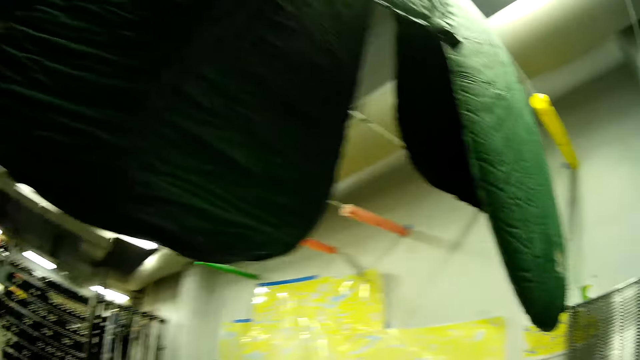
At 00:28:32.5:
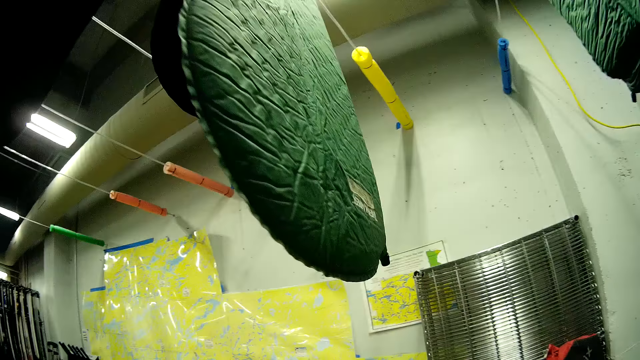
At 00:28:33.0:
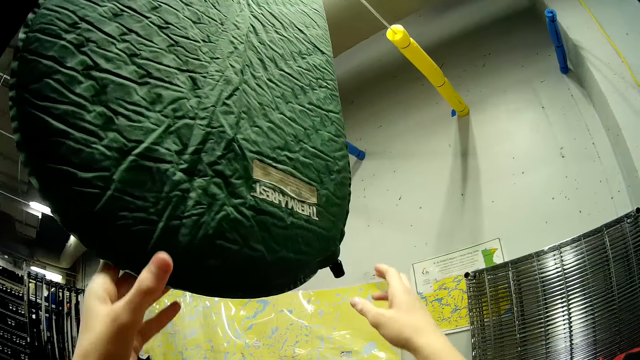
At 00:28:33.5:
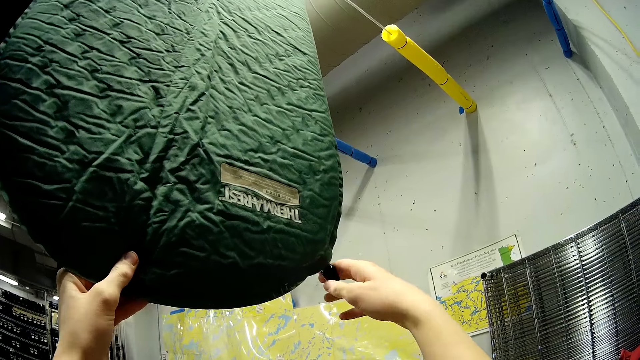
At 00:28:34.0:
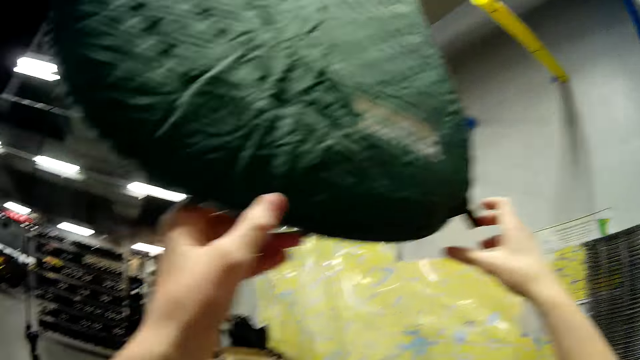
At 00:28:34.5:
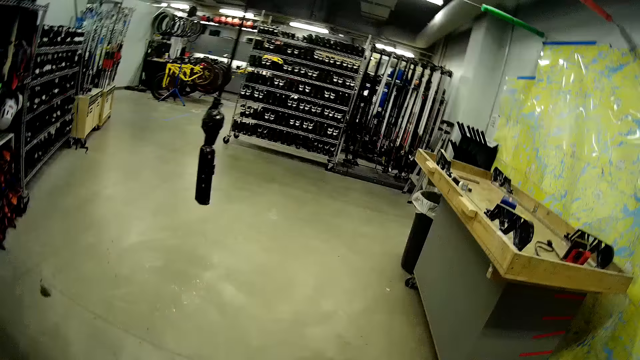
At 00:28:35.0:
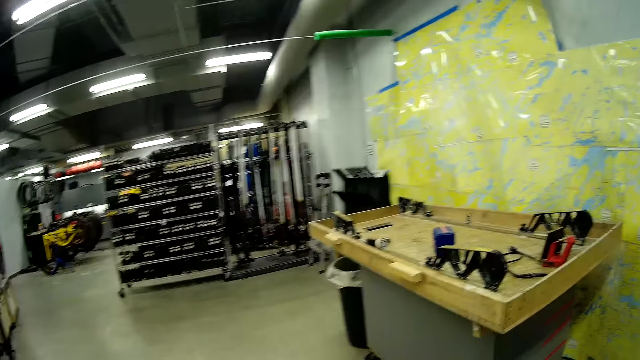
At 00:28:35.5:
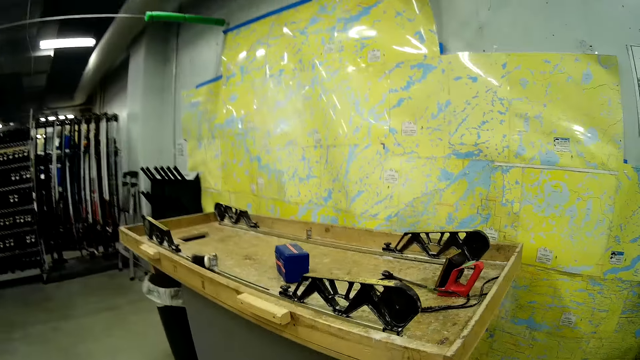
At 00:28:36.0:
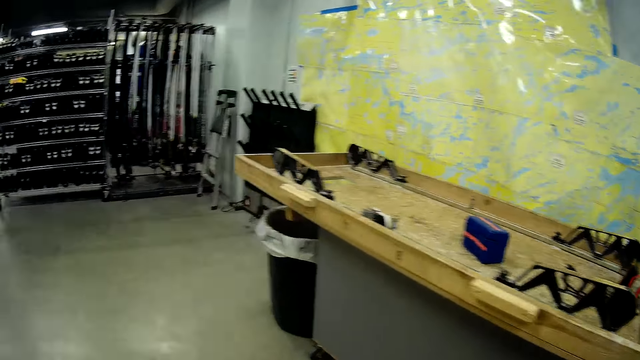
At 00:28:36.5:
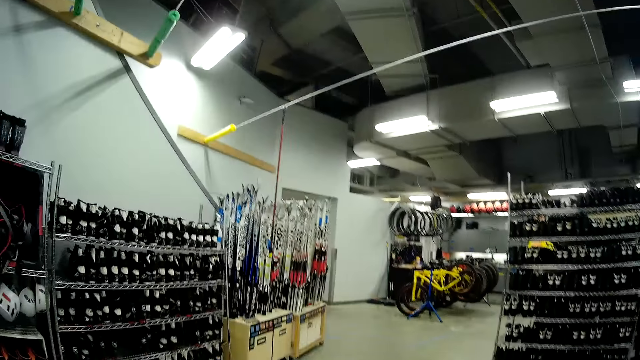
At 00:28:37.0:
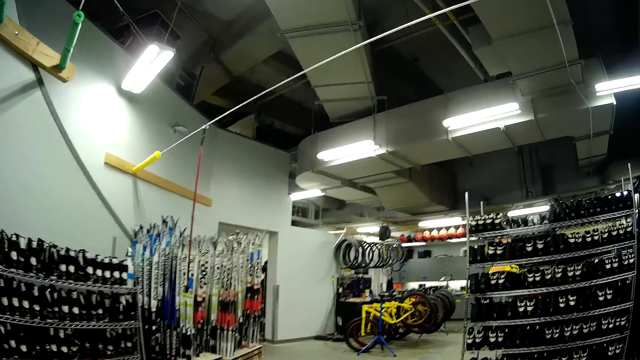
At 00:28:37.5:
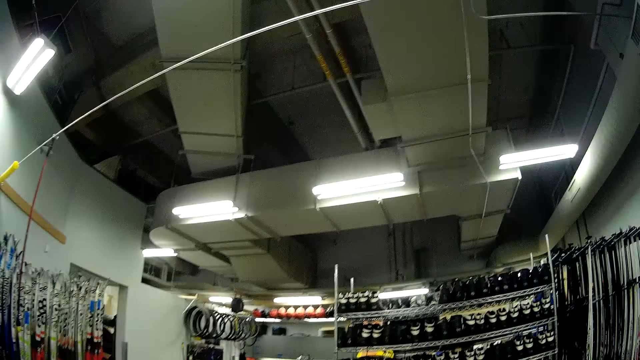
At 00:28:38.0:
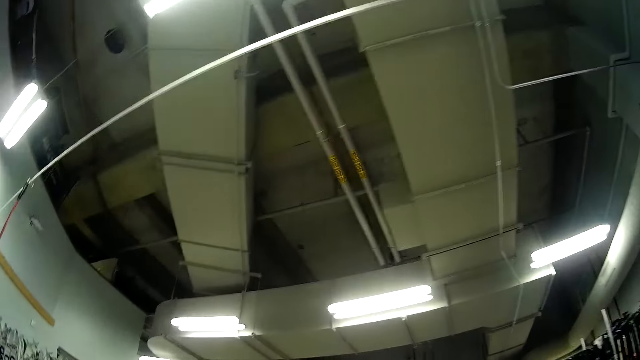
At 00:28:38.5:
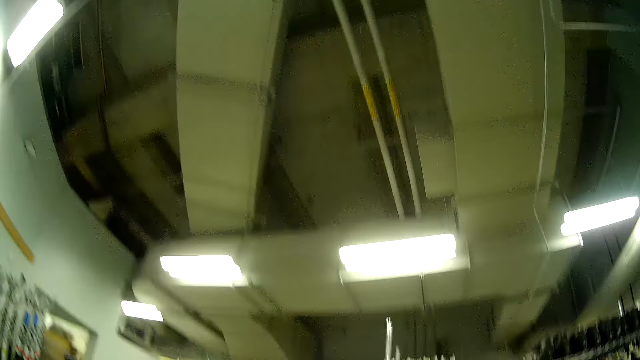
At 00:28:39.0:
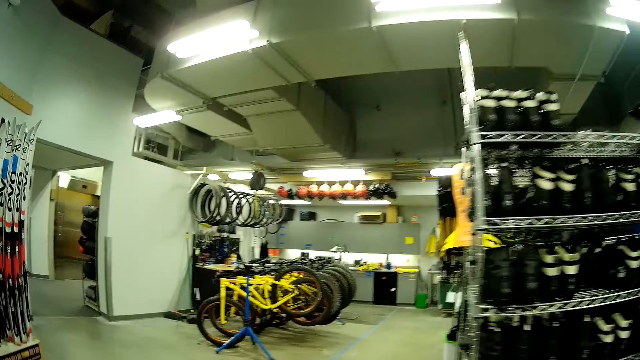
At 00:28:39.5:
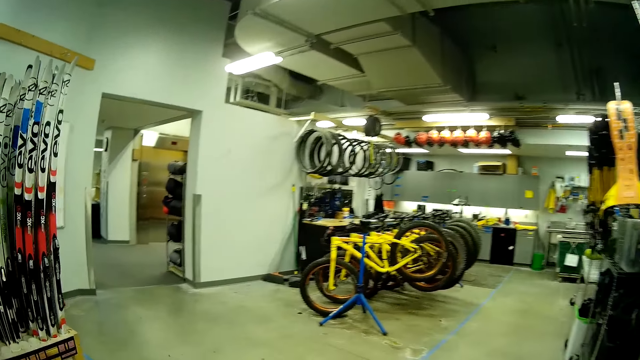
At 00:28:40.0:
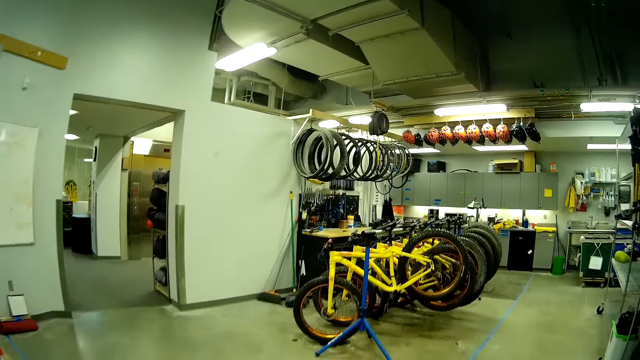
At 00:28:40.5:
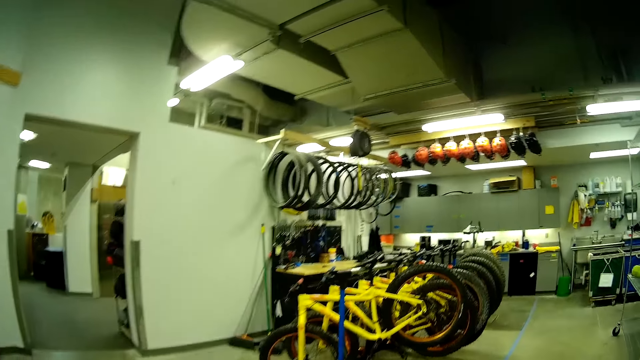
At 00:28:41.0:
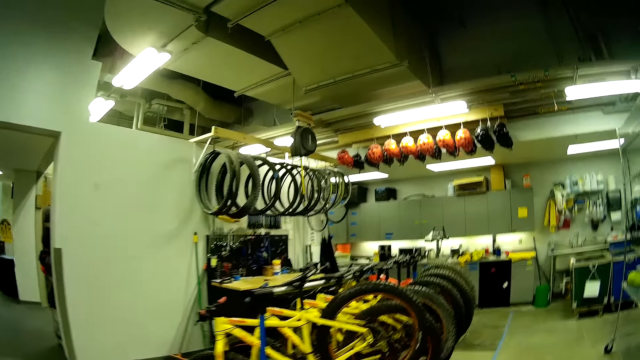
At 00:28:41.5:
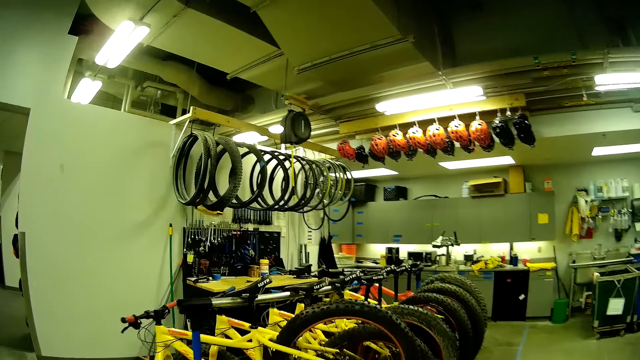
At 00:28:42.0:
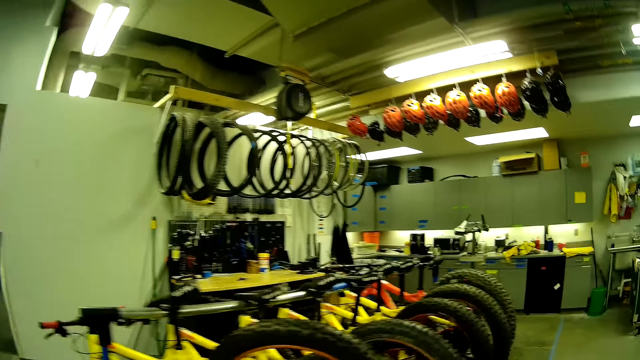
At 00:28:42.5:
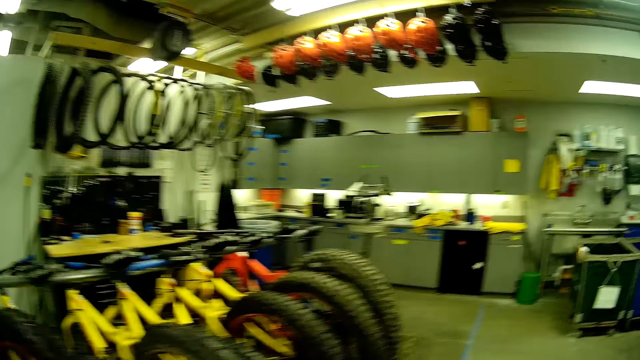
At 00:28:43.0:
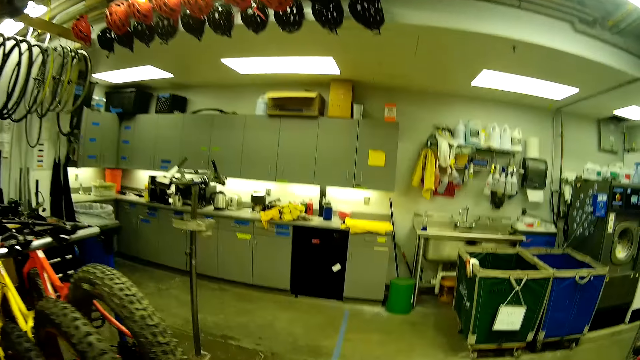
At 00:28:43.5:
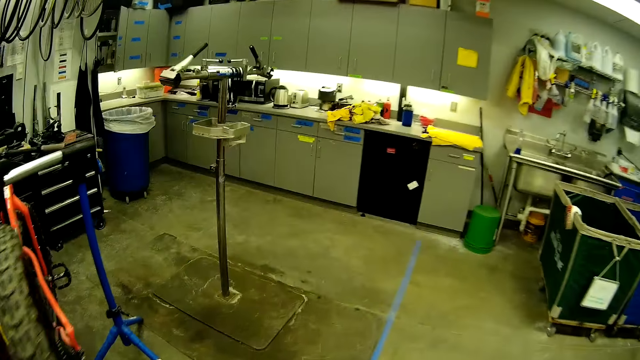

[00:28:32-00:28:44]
The camera wearer walks around the room. They adjust the nozzle on the first sleeping pad. They walk around the room. They walk towards the kitchen counter.

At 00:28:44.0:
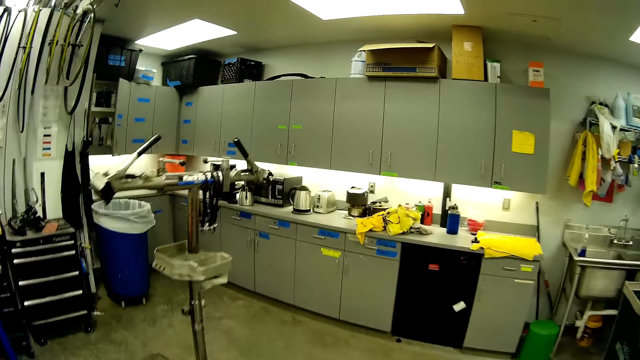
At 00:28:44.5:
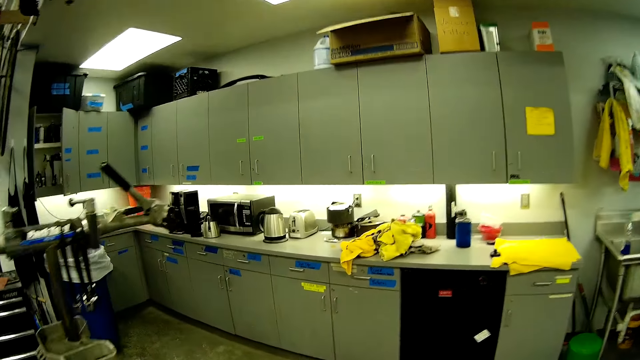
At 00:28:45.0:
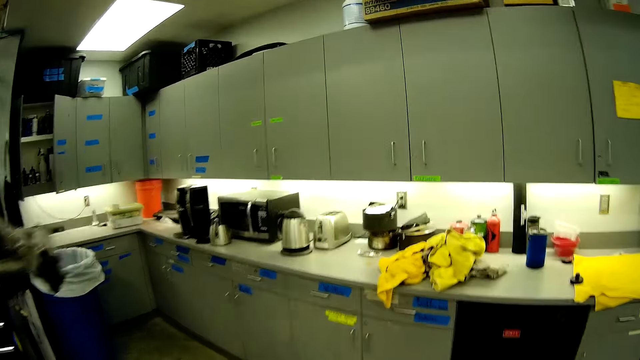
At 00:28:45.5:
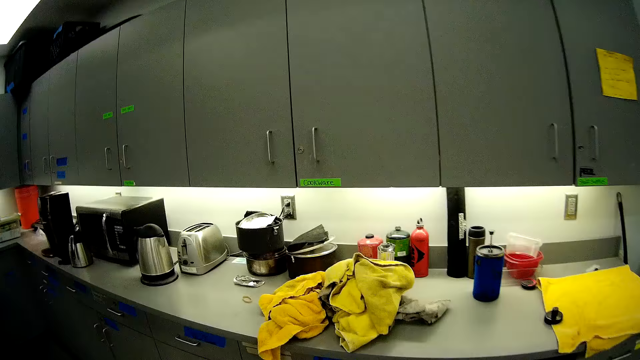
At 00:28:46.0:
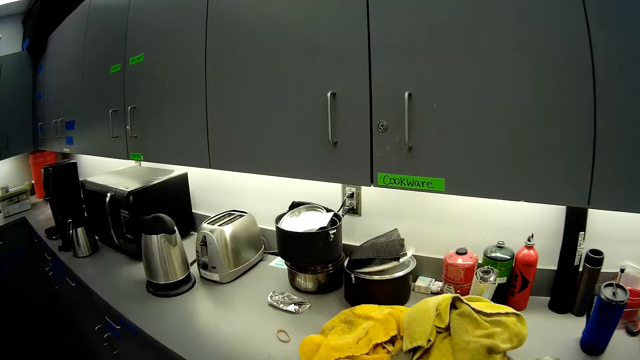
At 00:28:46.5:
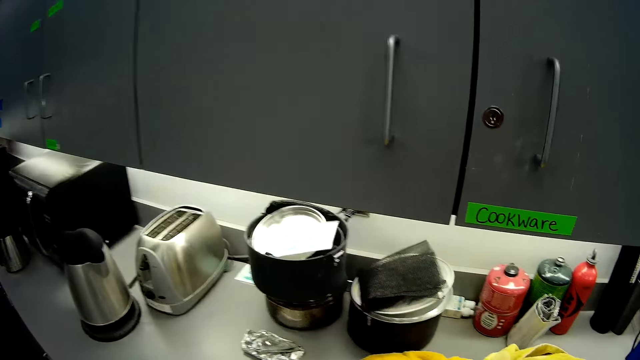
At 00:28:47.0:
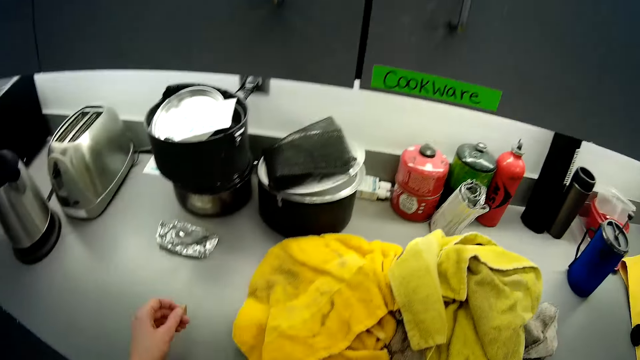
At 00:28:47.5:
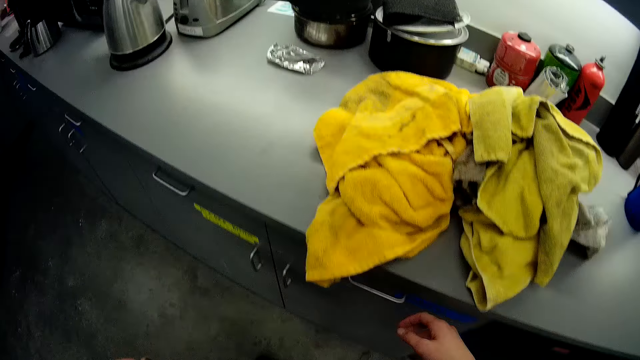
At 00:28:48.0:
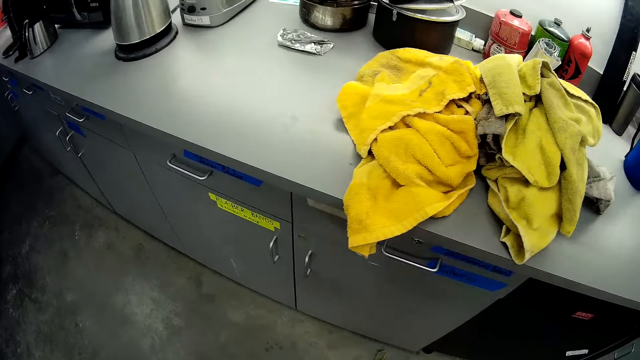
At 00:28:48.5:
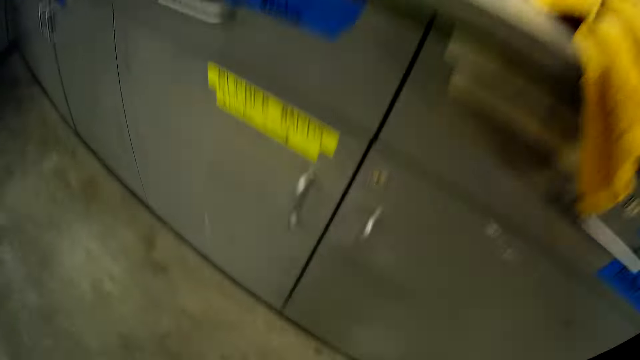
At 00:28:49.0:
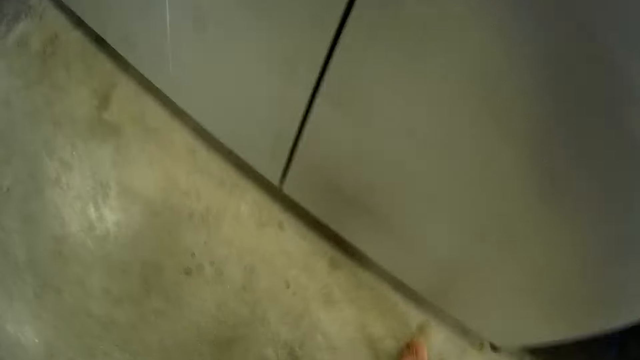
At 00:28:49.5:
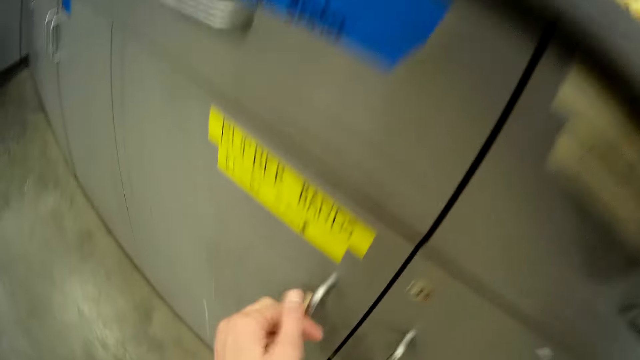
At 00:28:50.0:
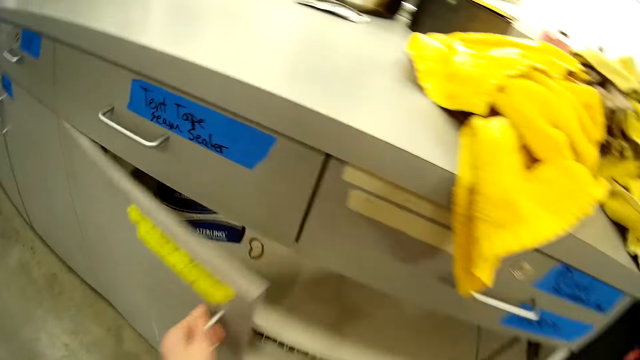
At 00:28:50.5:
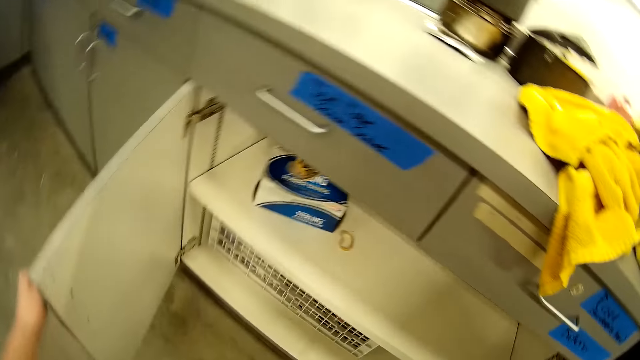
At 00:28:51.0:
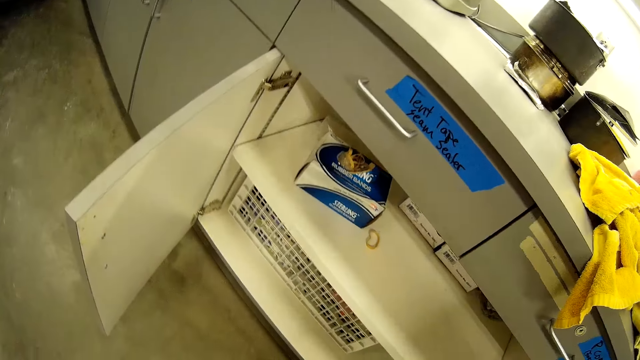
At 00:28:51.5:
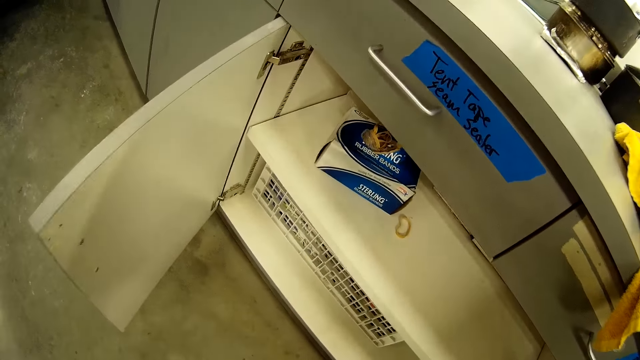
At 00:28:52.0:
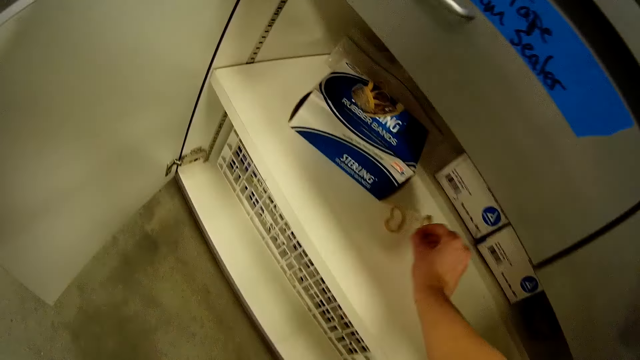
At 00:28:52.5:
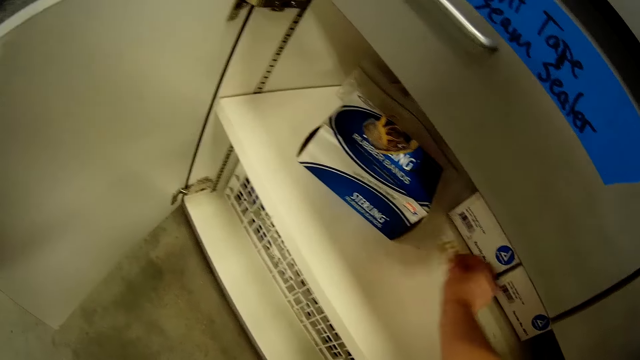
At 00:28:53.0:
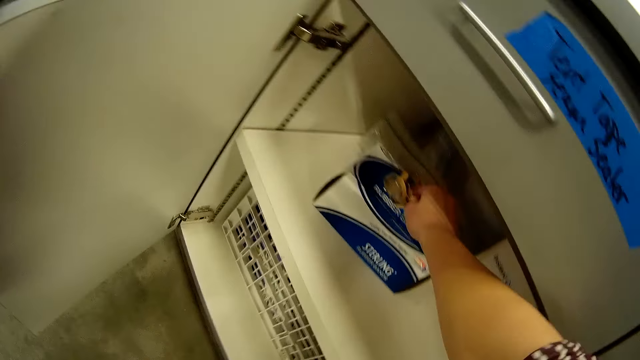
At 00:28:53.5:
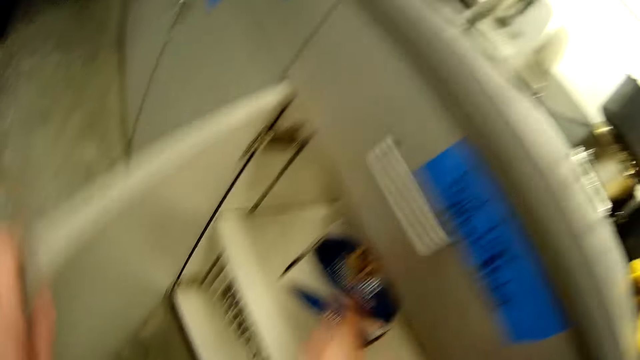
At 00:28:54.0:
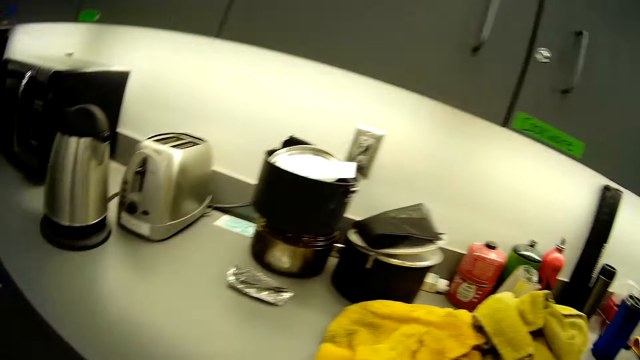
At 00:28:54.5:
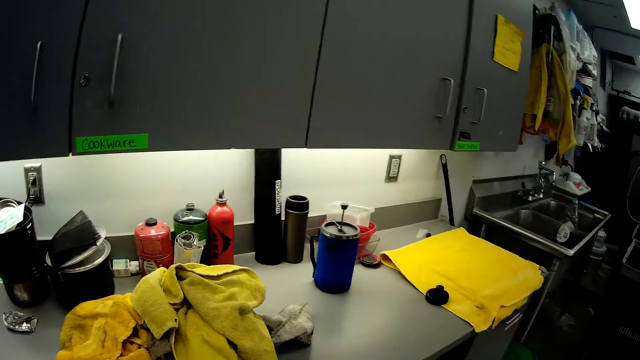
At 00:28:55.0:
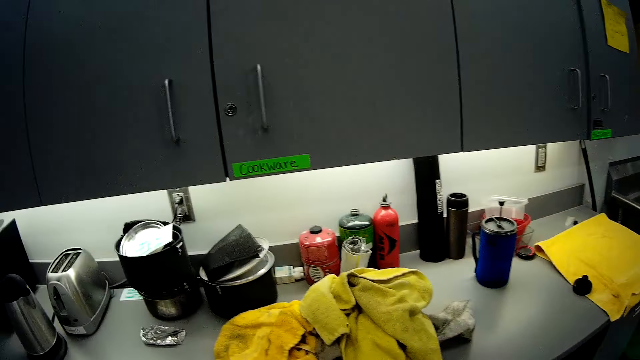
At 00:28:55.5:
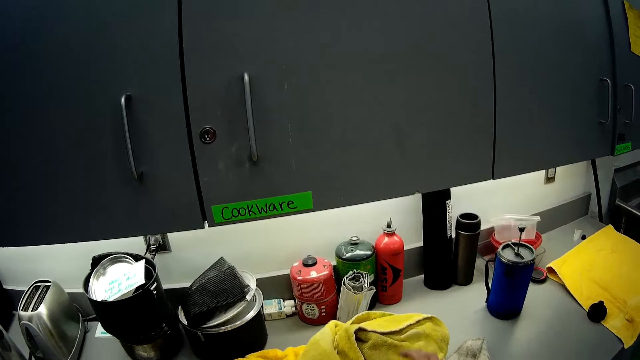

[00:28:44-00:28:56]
The camera wearer takes a rubber band on the kitchen counter. They look around. They open a cupboard or cabinet. They take a second rubber band in the cupboard. They move the hair band. They put the two rubber bands in a carton. They close the cabinet. They look around.
